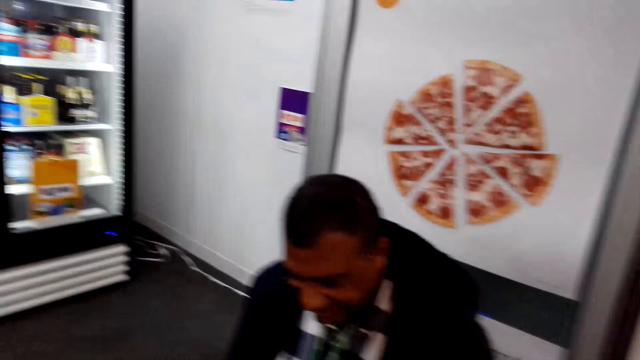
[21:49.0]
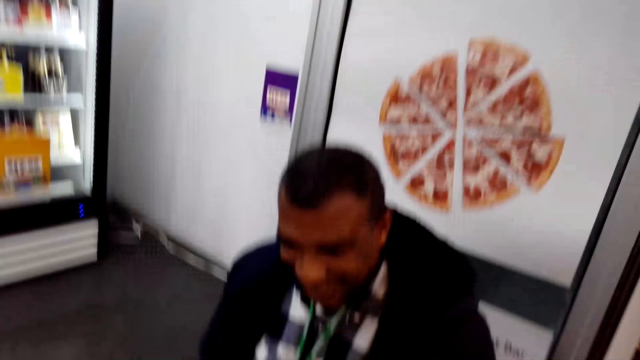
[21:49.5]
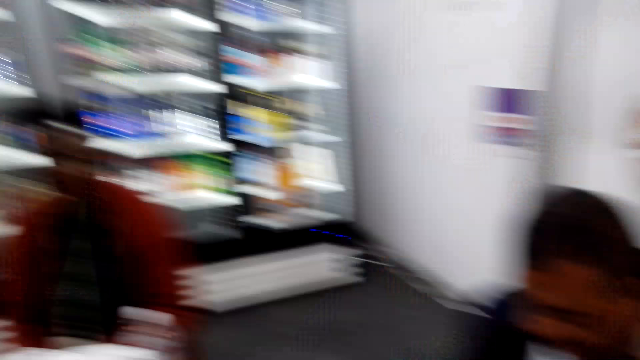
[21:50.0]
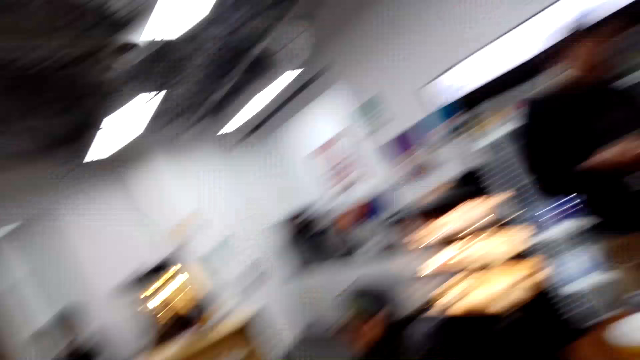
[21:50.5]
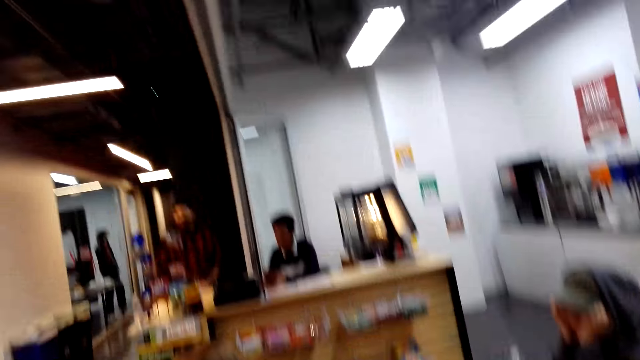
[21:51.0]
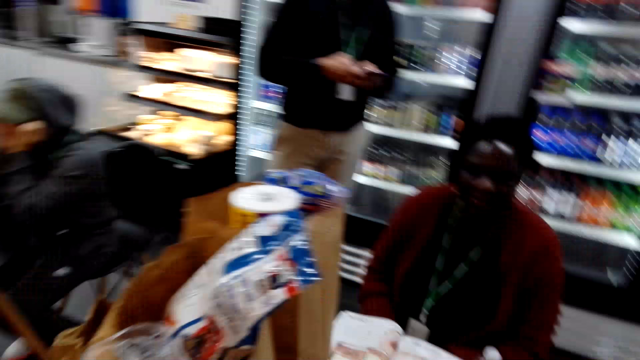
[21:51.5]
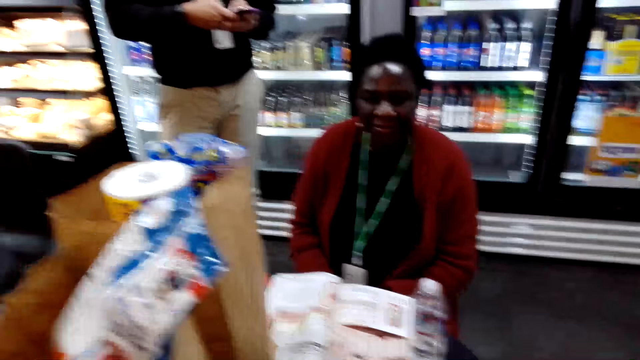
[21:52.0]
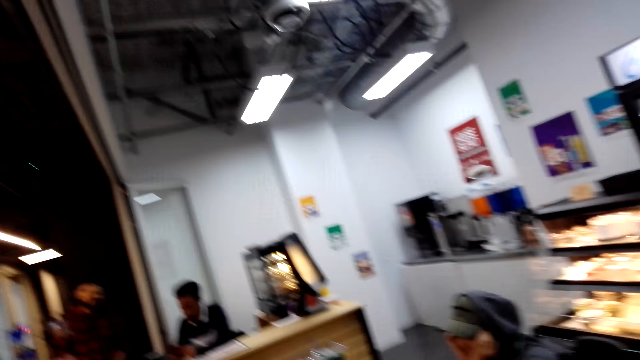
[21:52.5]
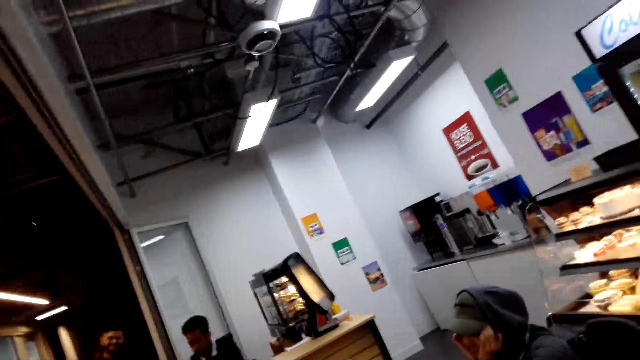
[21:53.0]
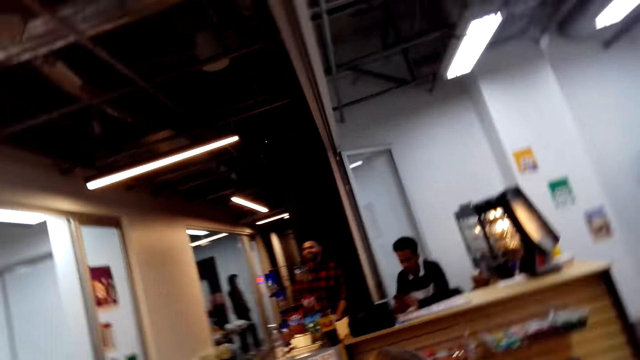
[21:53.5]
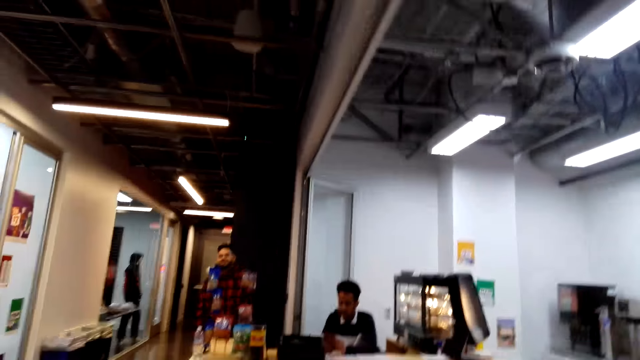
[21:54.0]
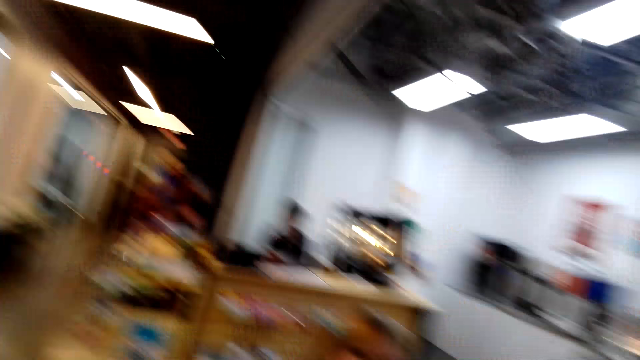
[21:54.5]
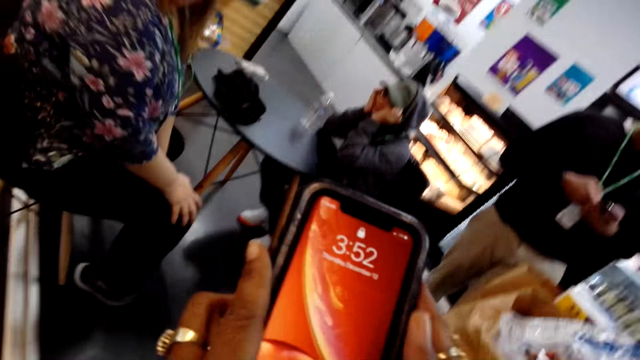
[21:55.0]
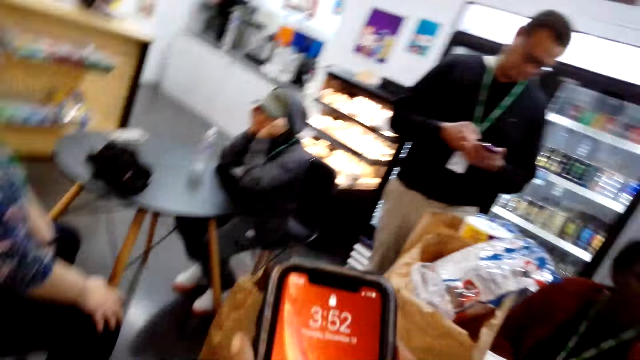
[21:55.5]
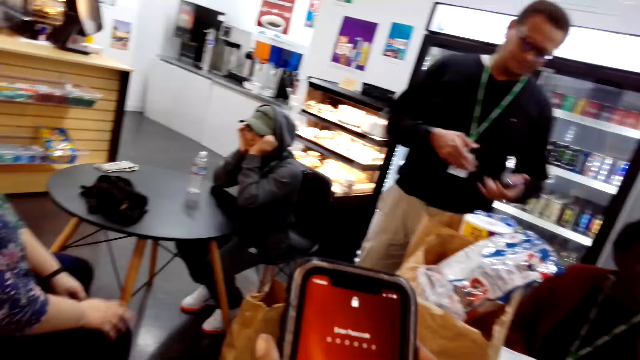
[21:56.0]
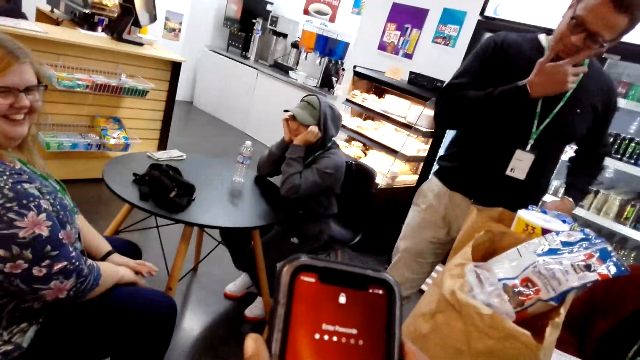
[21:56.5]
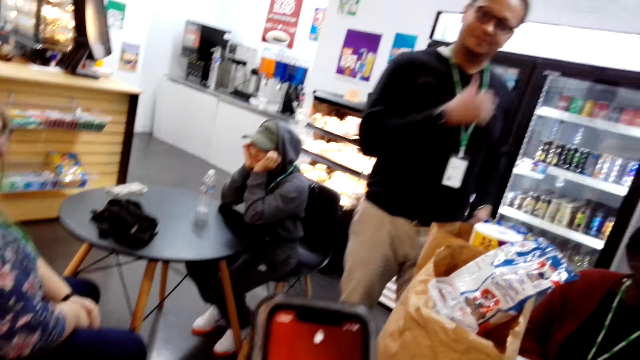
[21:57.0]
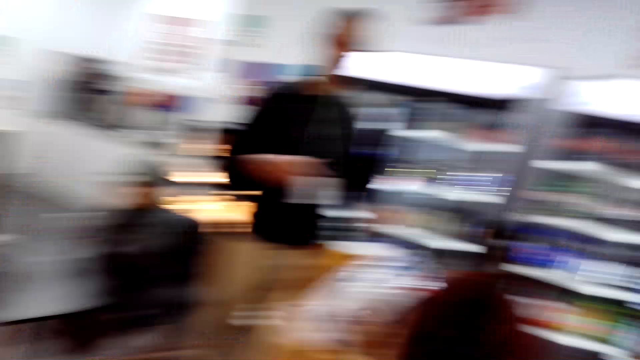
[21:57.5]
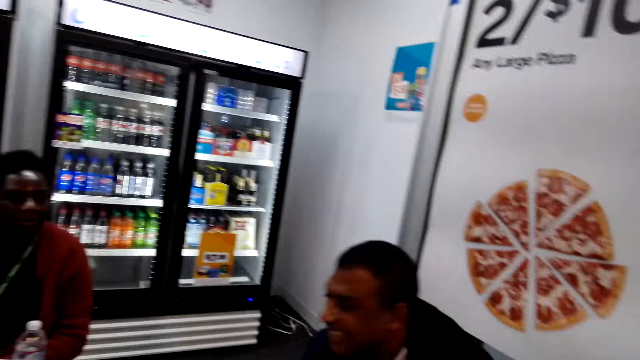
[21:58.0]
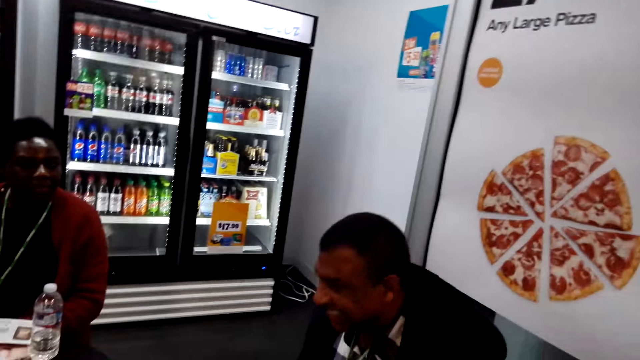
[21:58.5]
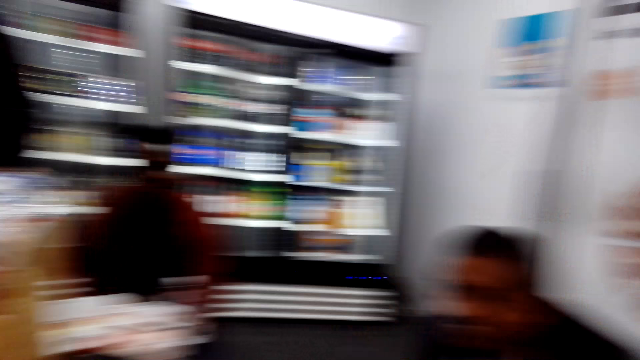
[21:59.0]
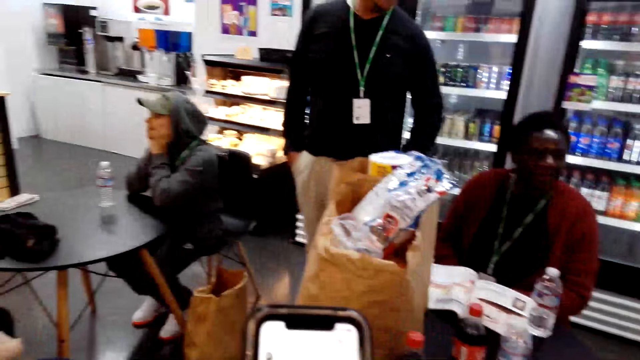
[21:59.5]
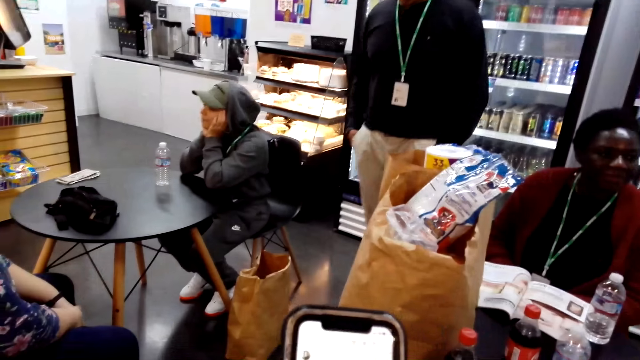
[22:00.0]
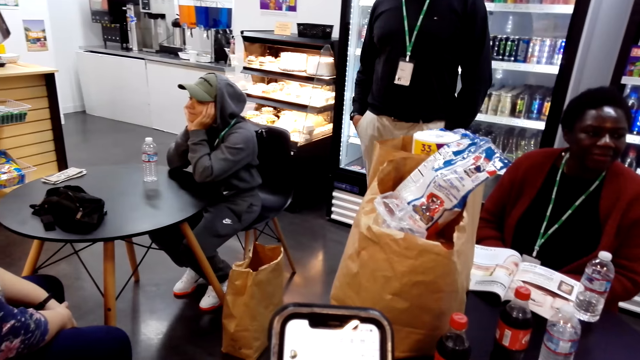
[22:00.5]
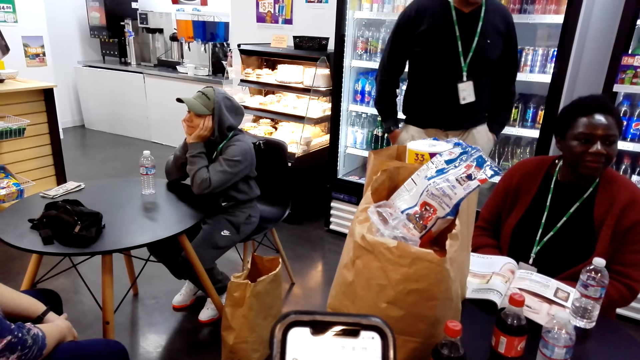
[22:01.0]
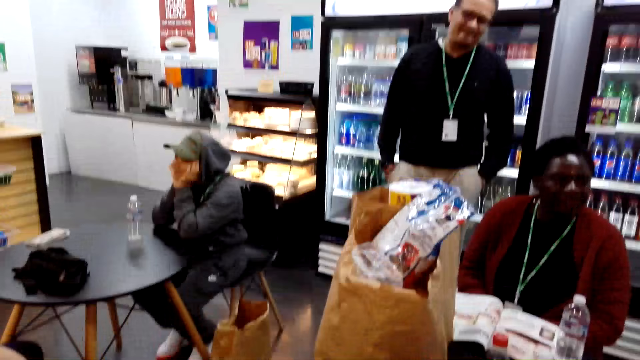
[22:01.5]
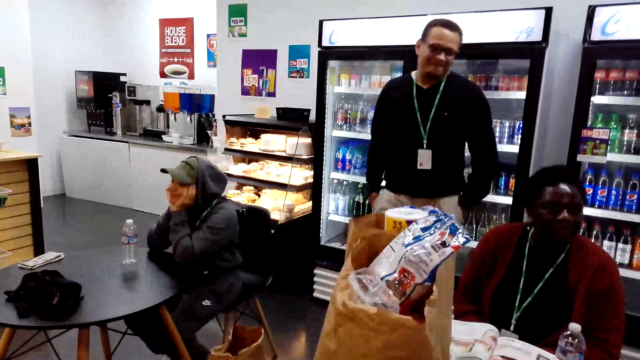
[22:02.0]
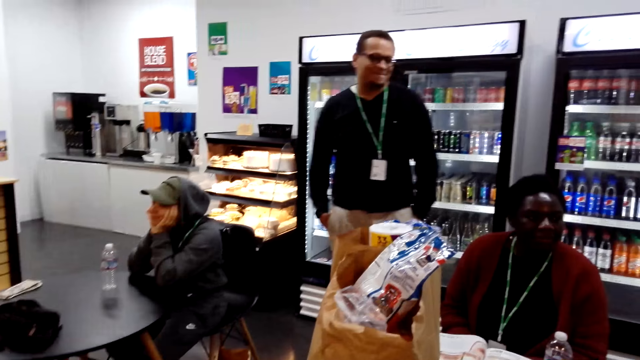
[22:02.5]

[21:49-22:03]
The camera wearer speaks to a man. He uses the phone. He looks at the phone. Another man removes something on his face. The camera wearer touches his face and lowers a hand. The other man stands in the shop. The camera wearer converses with another man. He uses the phone.

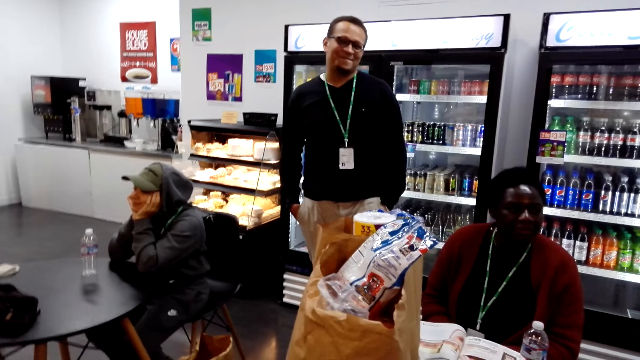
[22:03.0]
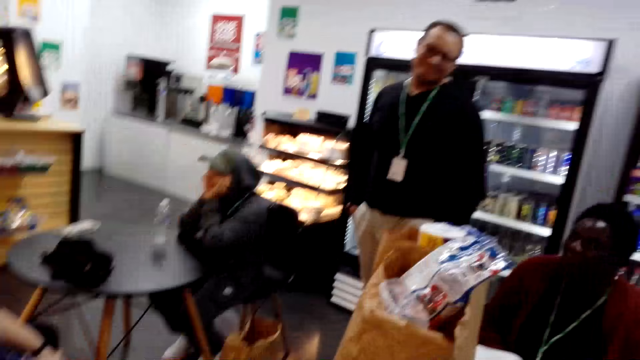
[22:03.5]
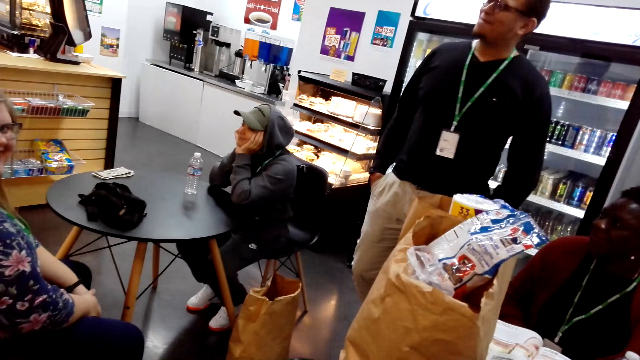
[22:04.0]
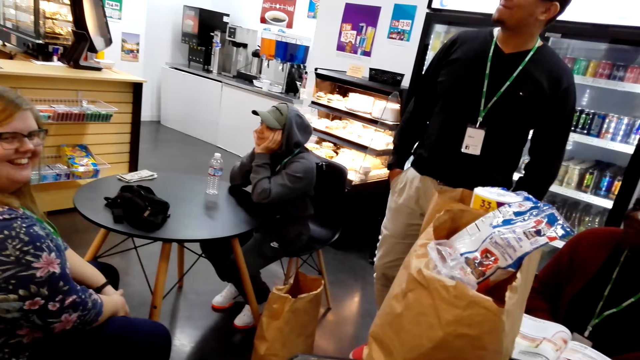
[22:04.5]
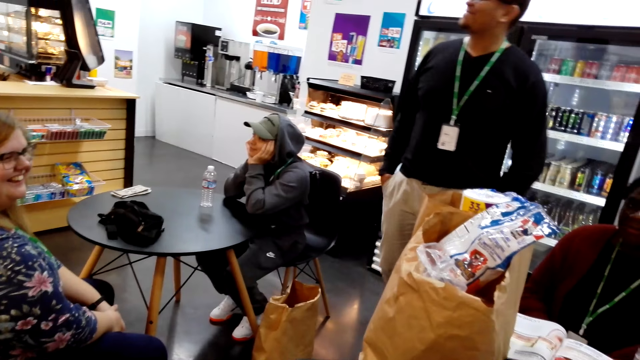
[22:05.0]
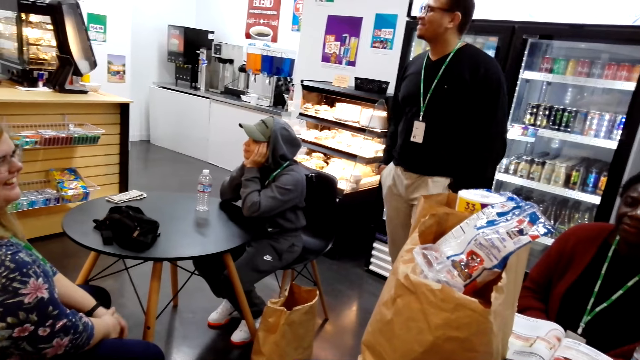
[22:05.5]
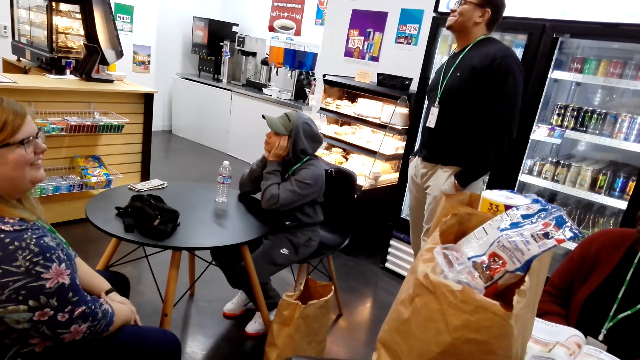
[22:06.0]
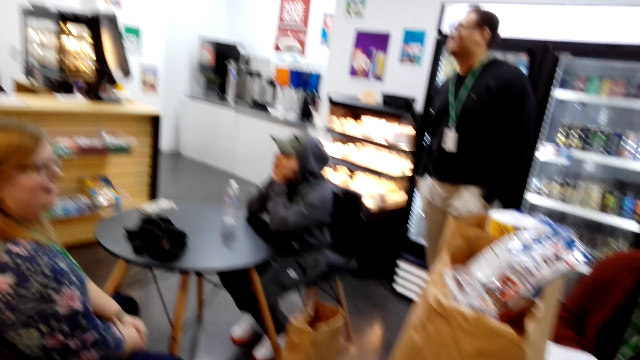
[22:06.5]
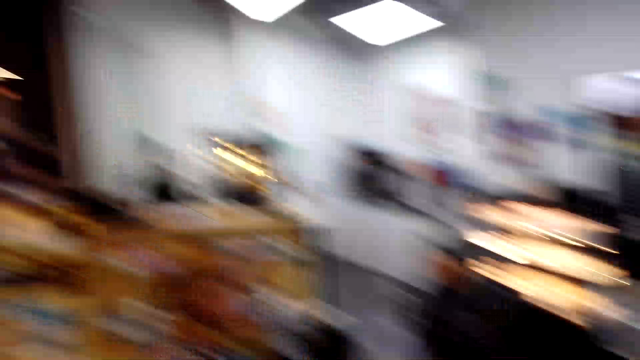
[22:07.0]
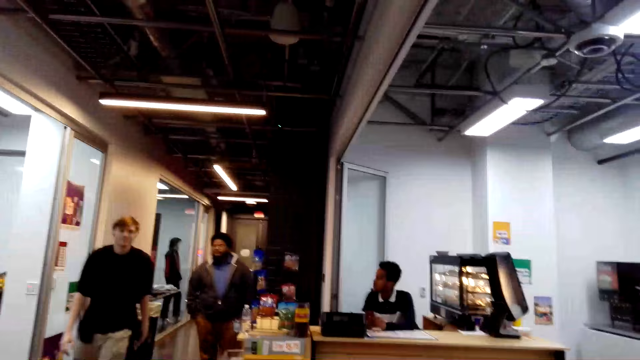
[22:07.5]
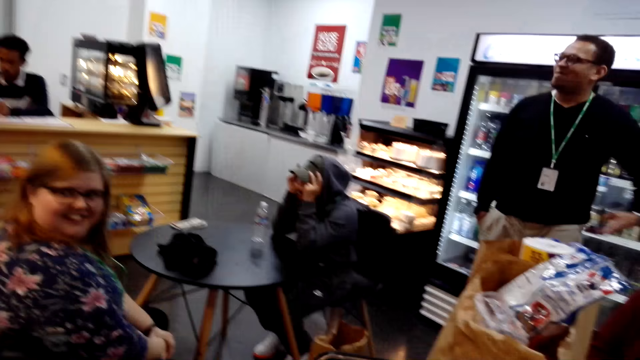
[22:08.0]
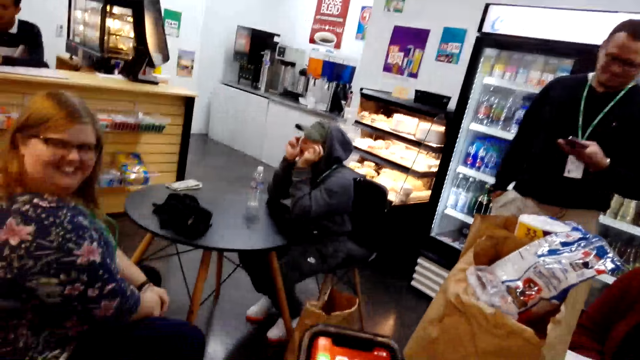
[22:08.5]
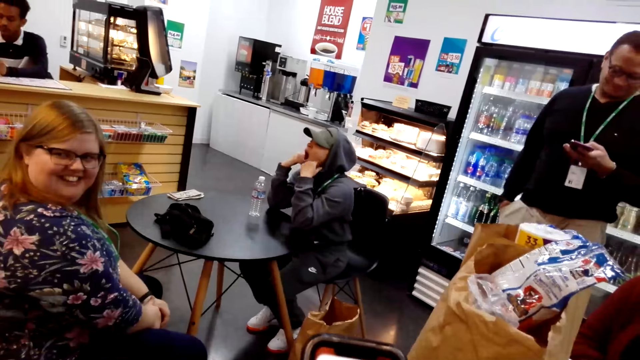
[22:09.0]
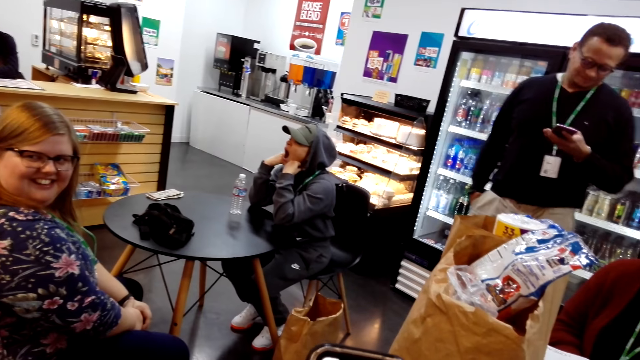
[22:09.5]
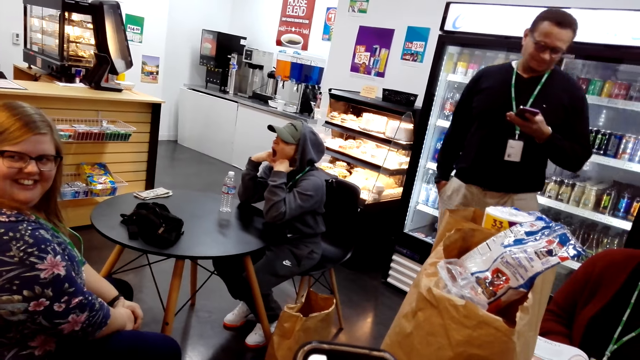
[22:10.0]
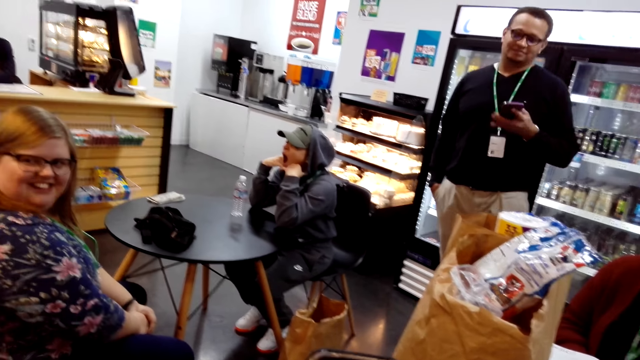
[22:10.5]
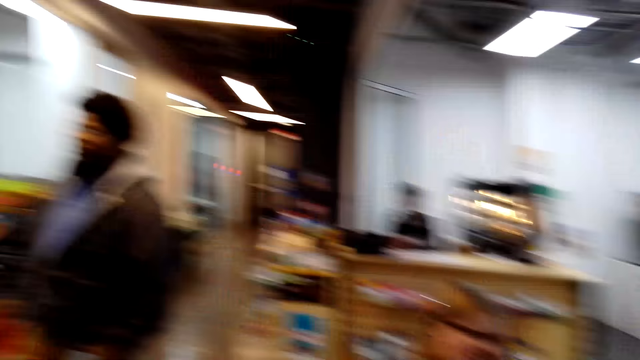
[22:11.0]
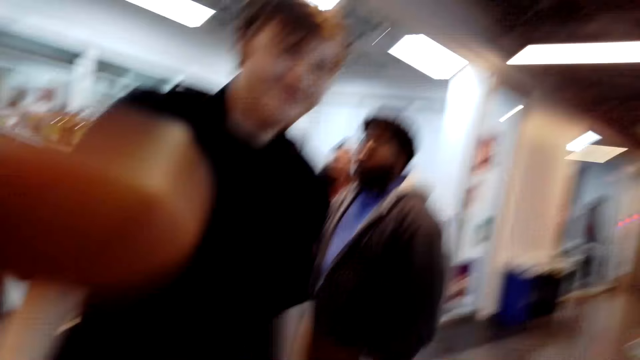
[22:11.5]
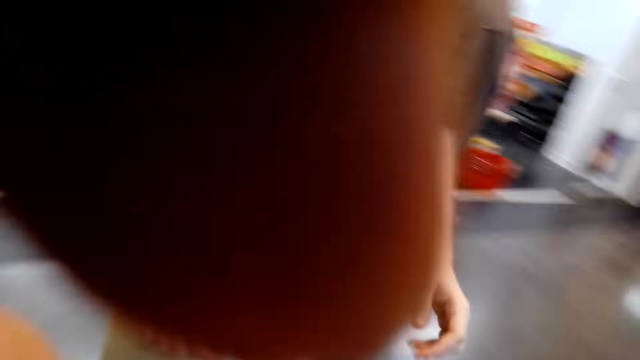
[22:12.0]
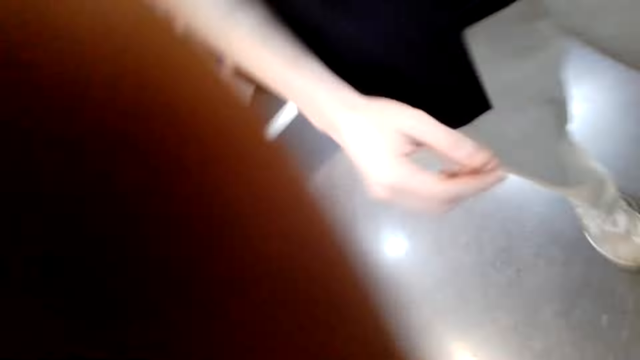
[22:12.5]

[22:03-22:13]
A man stands in the shop. The camera wearer makes slow movements. He looks around the shop. He converses with a woman. The man uses the phone. The camera wearer looks at the phone. He converses with the woman. He looks around the shop. He puts the phone in his pocket. He removes the camera.
